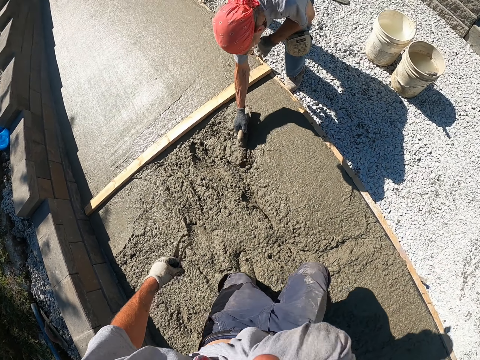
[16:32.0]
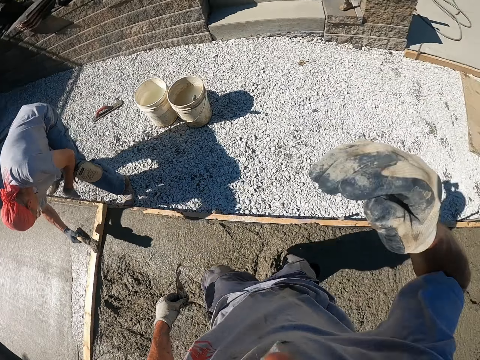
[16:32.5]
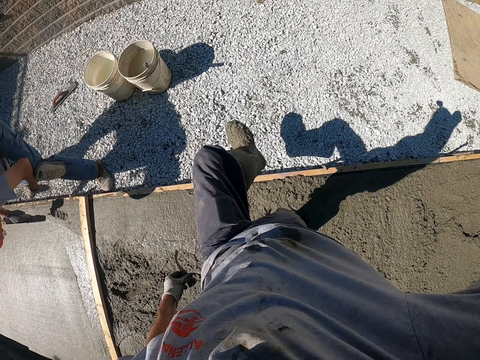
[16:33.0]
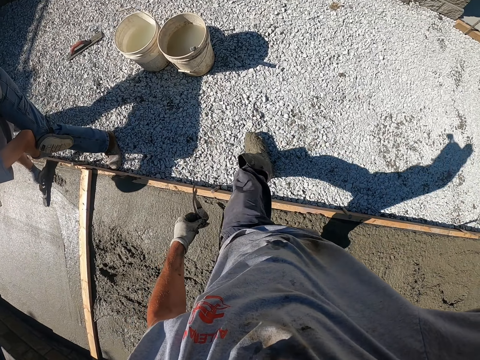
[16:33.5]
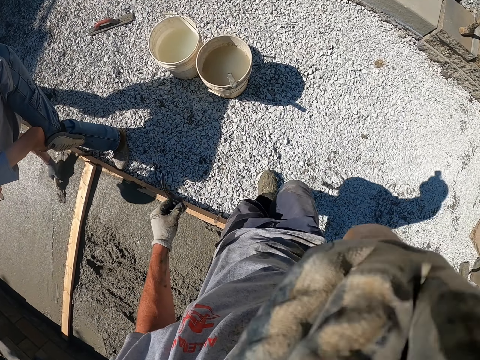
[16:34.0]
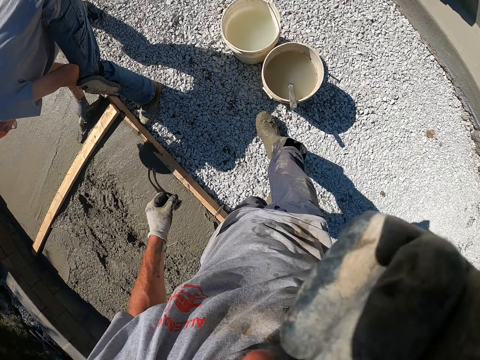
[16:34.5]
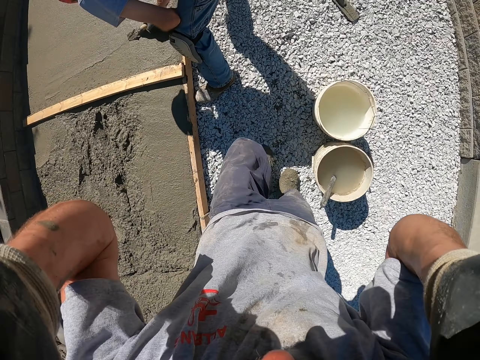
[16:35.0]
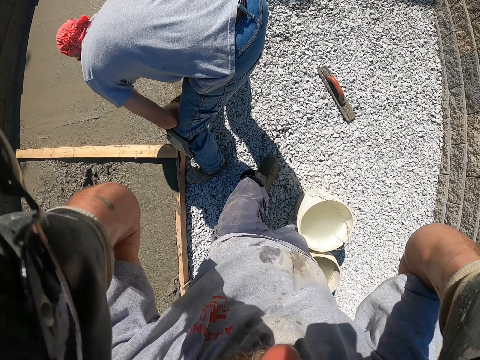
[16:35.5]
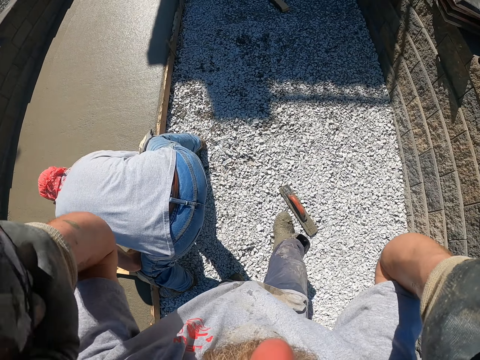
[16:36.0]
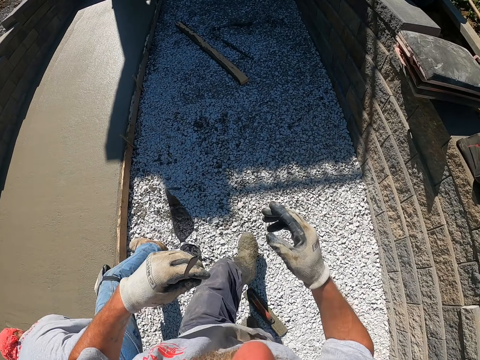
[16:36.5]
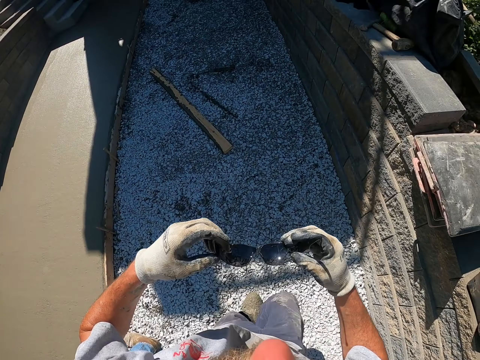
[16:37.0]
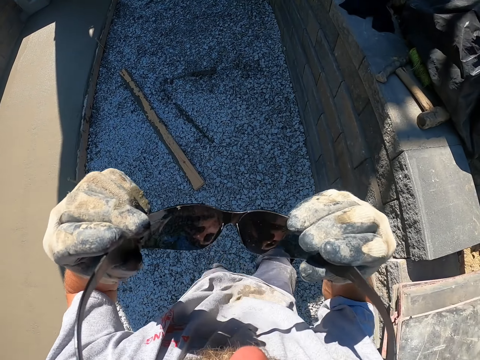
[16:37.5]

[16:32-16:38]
The camera wearer walks out from the concrete. He puts on his glasses.

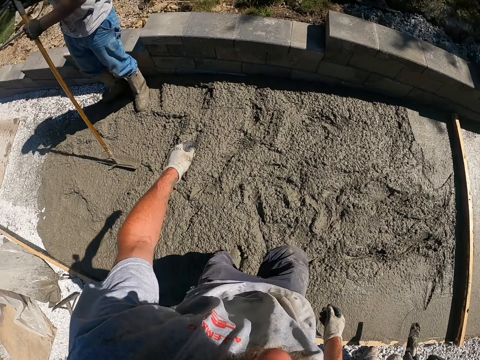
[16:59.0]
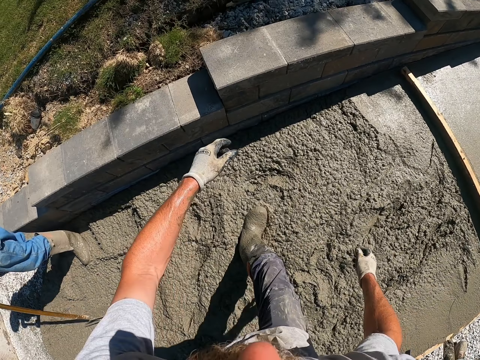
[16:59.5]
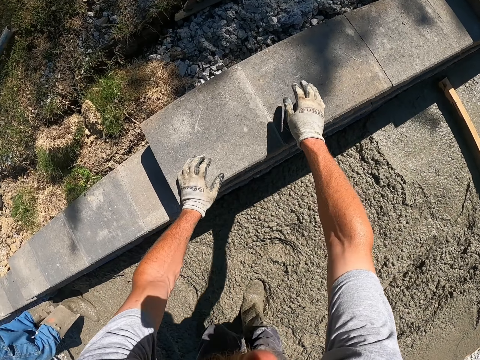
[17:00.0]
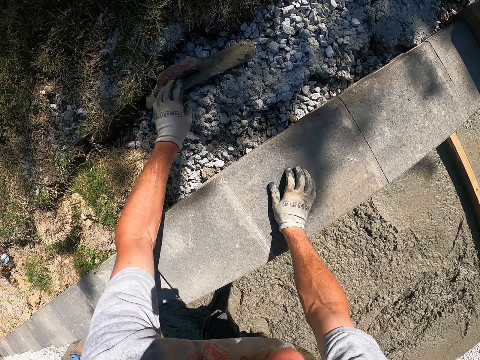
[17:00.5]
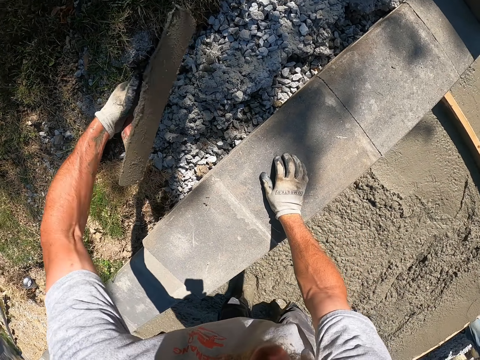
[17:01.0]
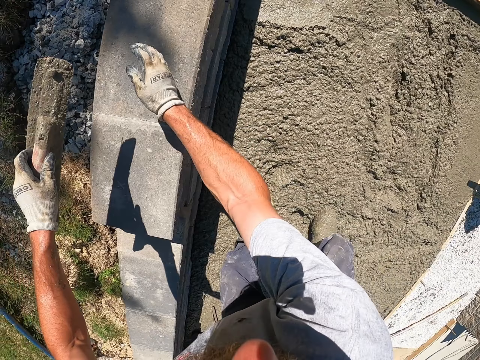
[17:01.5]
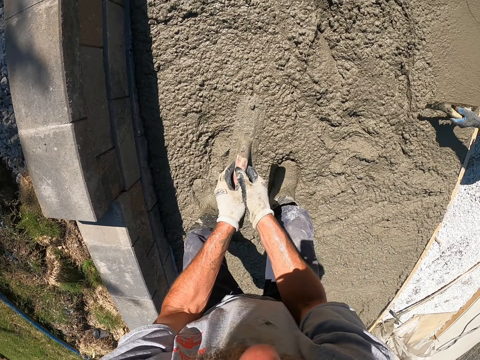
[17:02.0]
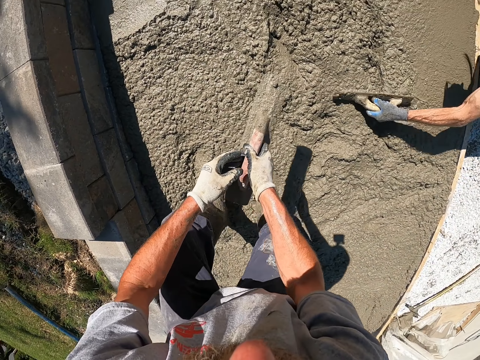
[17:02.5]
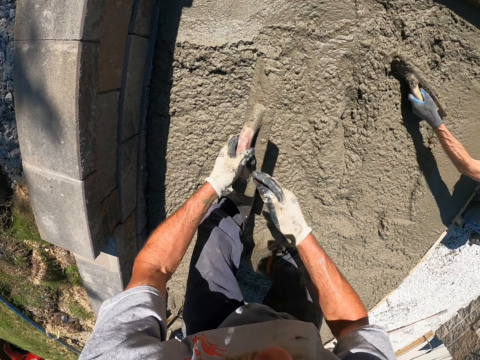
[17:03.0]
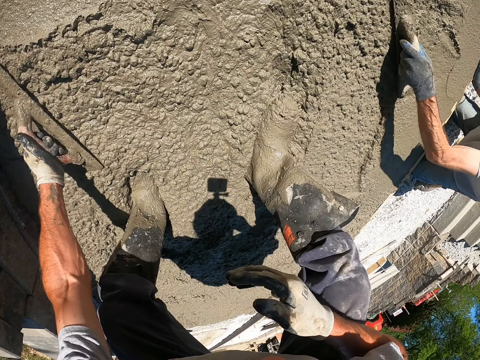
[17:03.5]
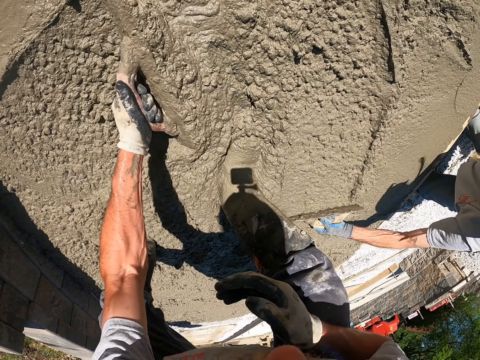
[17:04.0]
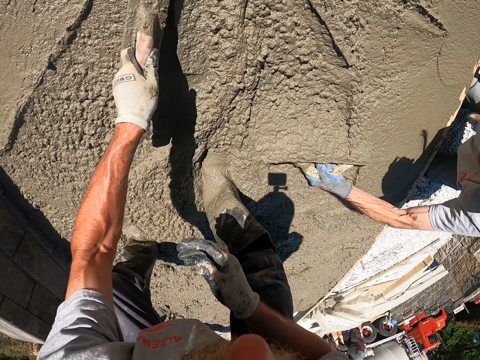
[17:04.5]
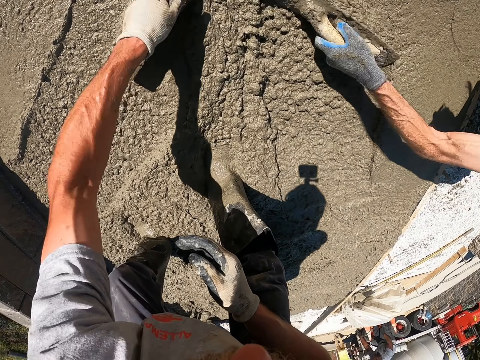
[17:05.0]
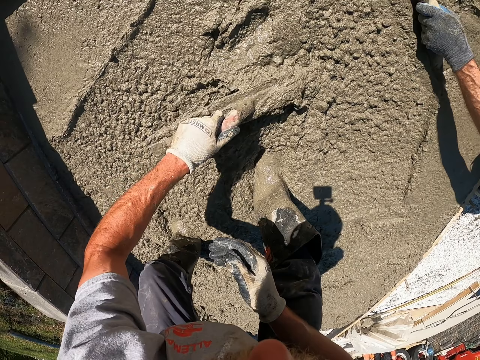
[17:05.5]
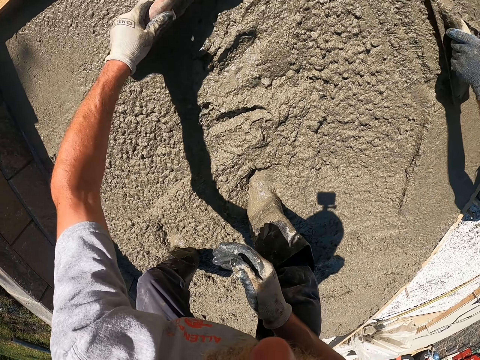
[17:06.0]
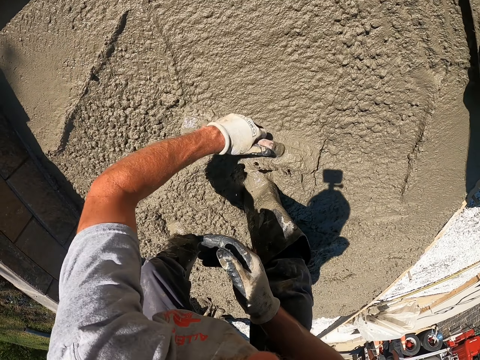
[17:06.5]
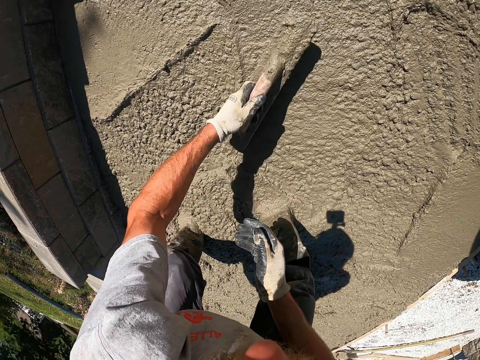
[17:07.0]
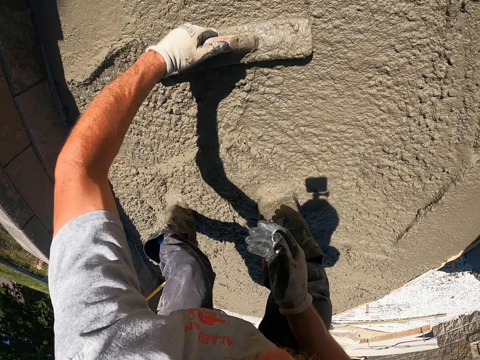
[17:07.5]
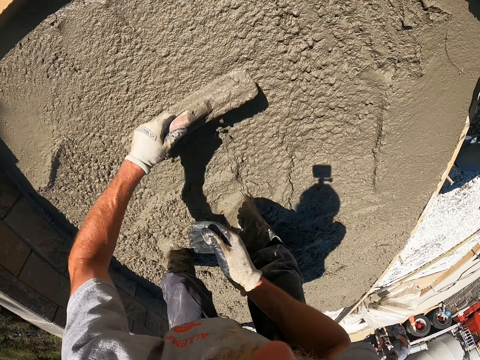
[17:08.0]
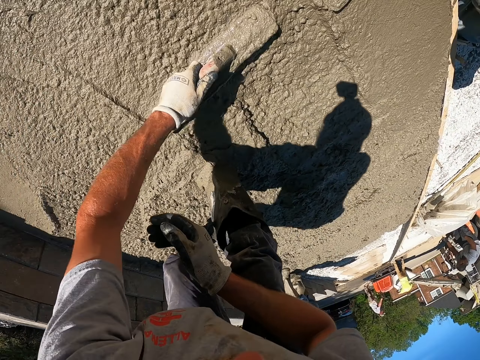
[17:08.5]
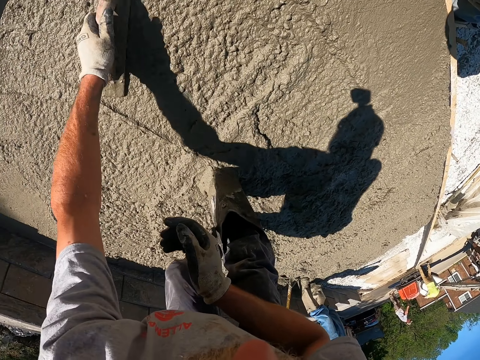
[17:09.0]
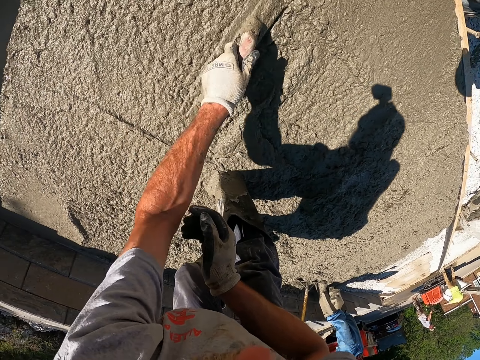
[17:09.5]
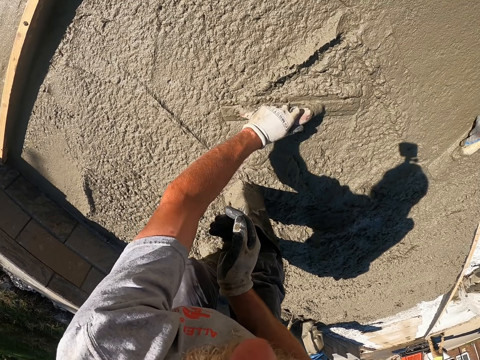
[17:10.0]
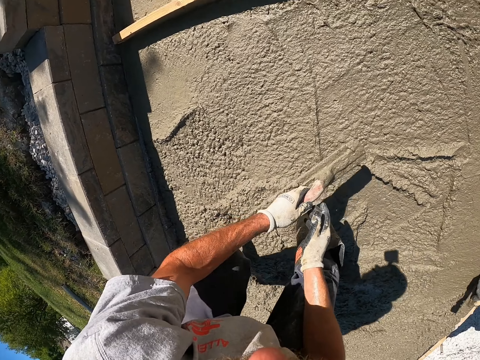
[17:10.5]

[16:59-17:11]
The camera wearer picks up the screed or trowel. They level the concrete with the trowel. They spread the cement with the screed.

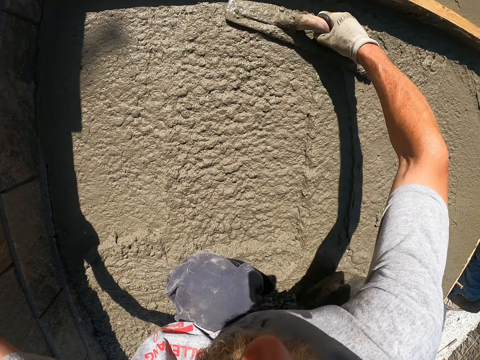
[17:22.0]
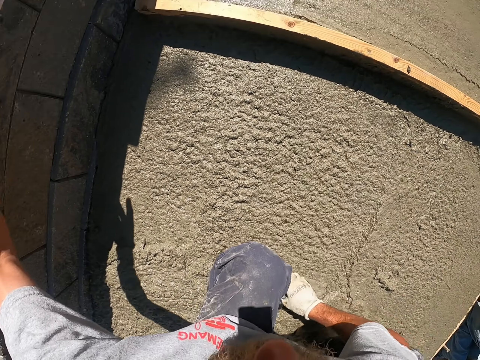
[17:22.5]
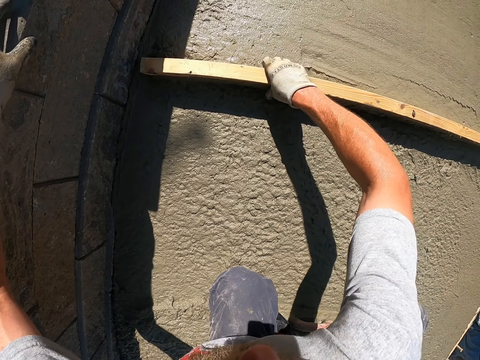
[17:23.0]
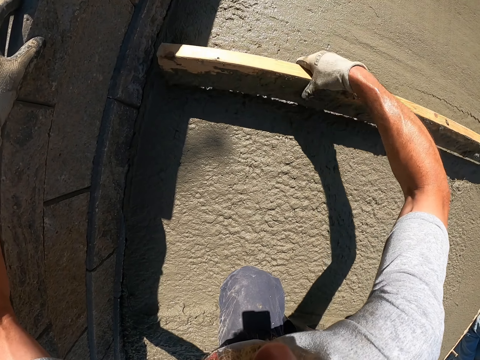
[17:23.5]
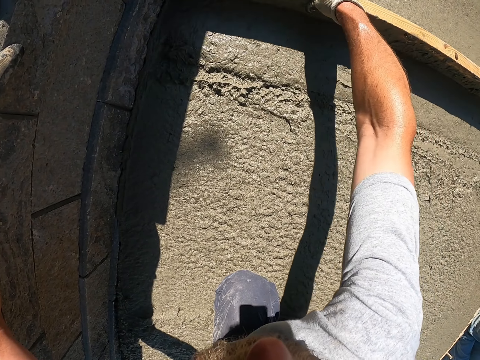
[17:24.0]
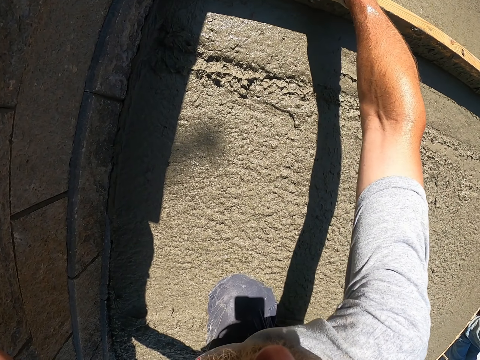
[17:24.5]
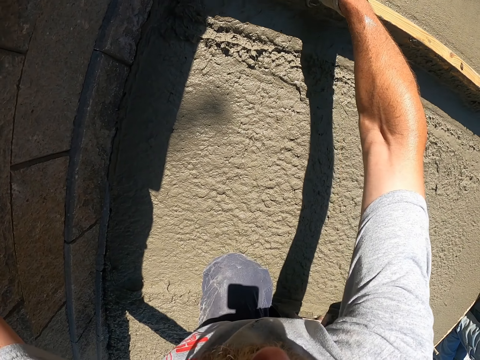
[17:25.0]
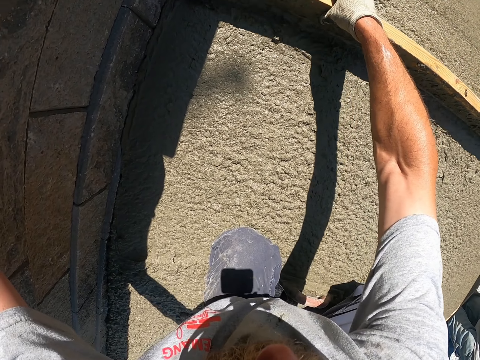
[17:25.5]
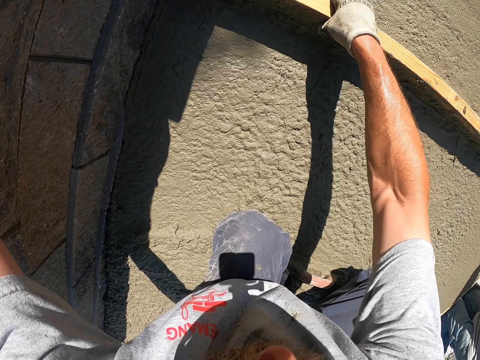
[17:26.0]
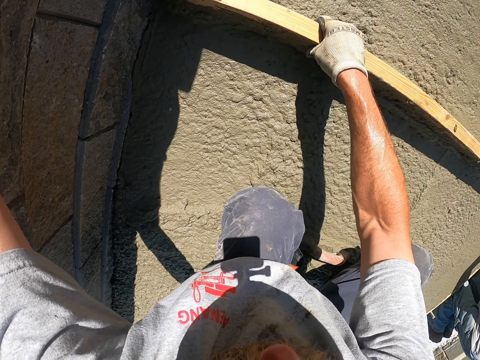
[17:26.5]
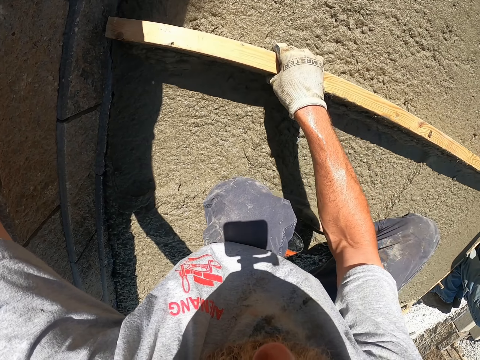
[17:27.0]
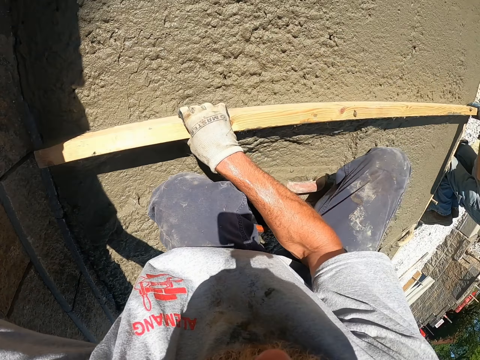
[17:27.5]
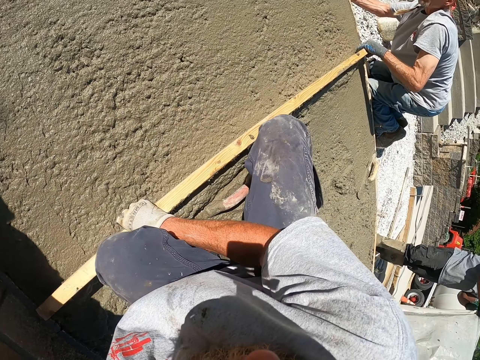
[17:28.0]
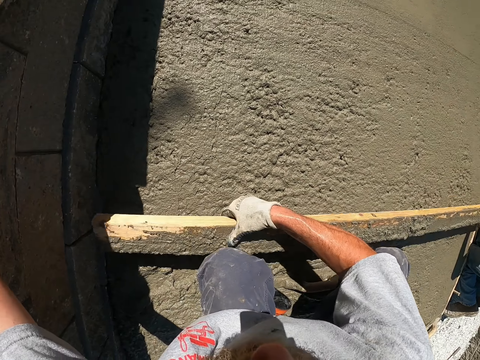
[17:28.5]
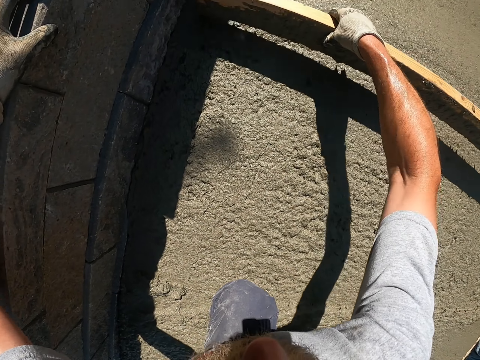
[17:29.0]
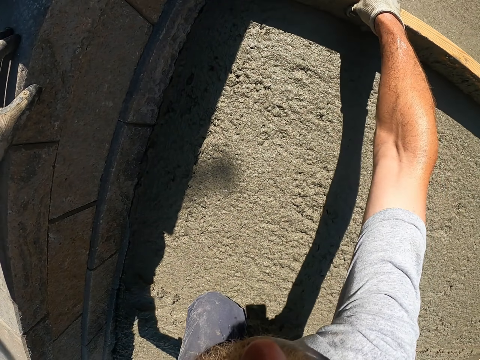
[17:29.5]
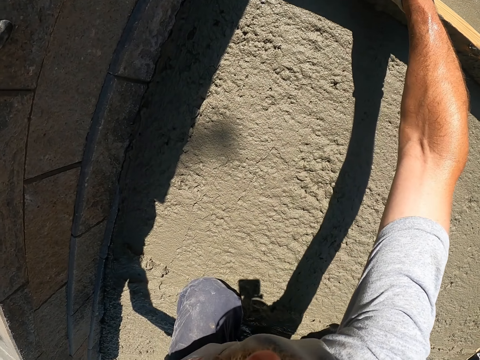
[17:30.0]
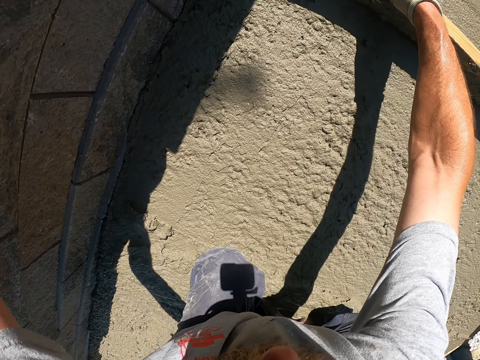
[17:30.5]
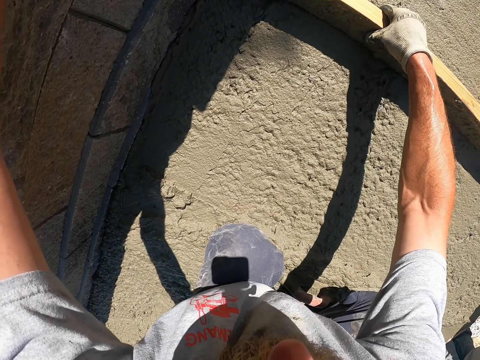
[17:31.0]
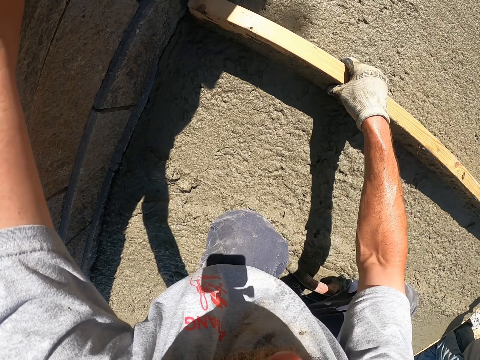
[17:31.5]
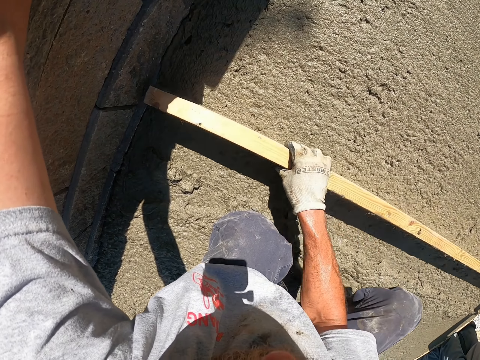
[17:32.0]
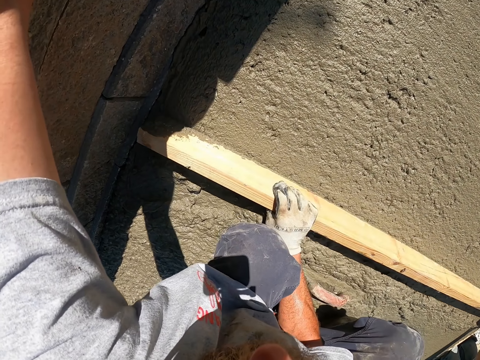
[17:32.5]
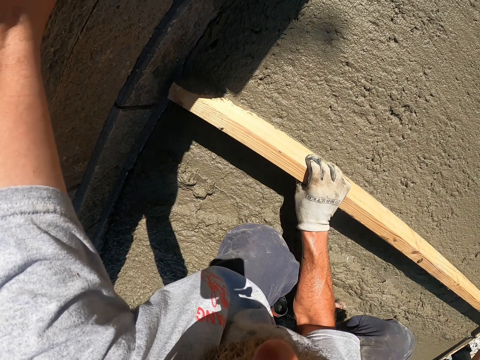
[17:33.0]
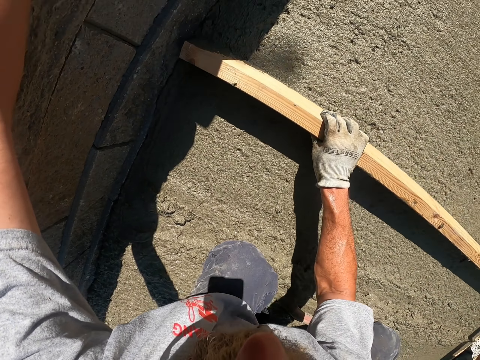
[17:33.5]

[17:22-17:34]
The camera wearer picks the wood. They flatten the cement with the timber.
